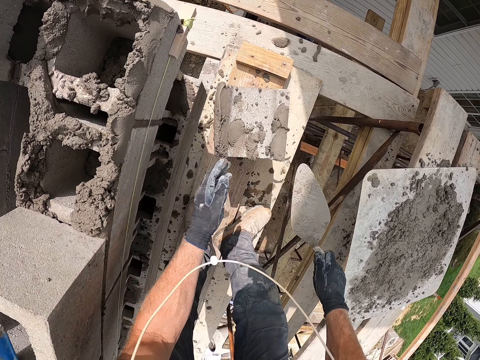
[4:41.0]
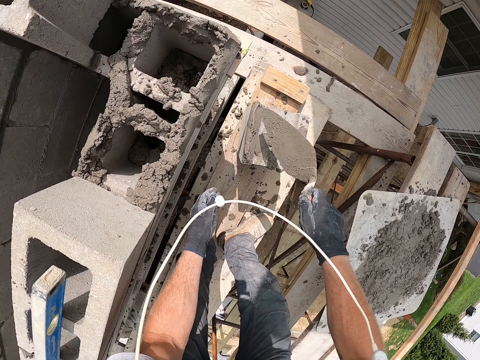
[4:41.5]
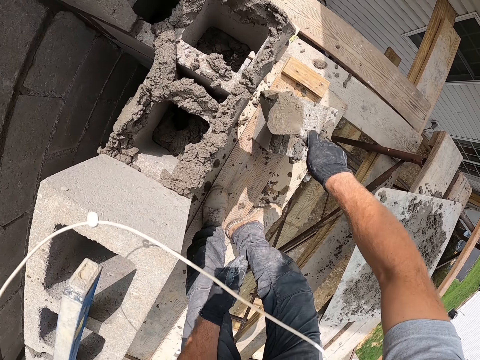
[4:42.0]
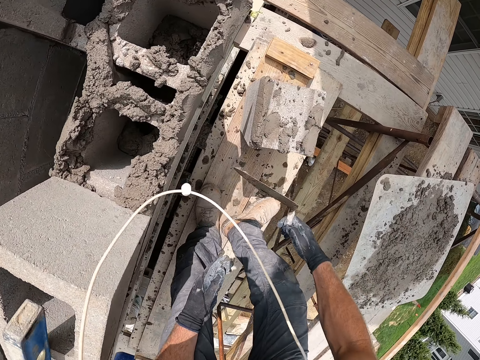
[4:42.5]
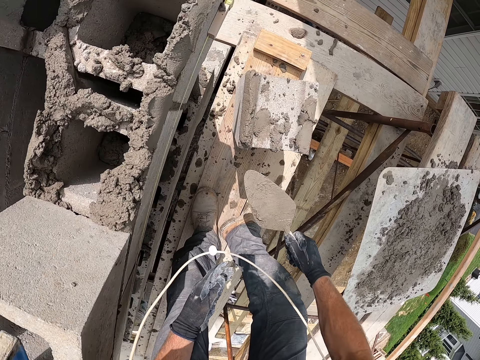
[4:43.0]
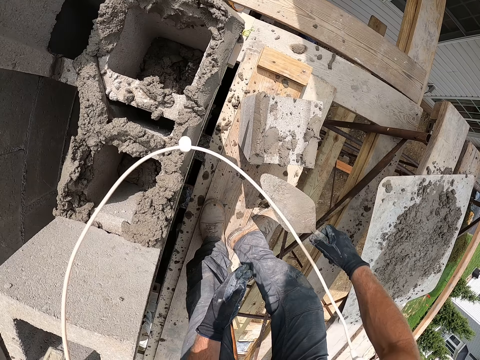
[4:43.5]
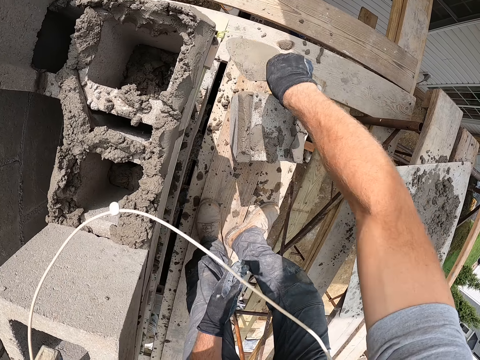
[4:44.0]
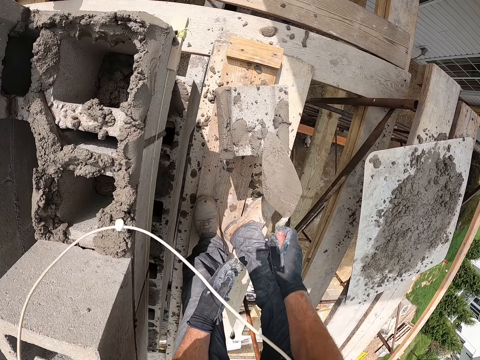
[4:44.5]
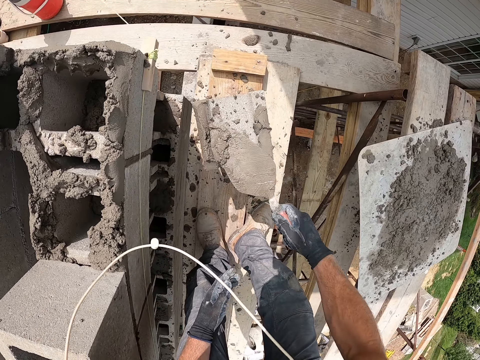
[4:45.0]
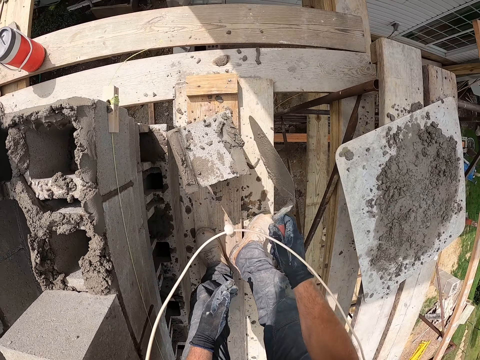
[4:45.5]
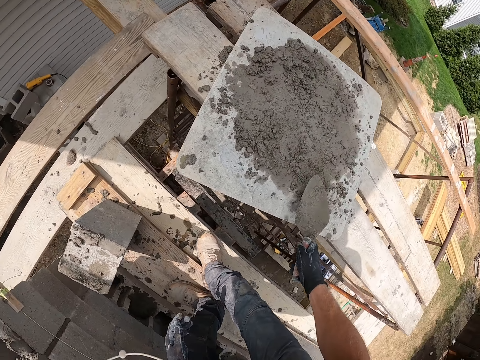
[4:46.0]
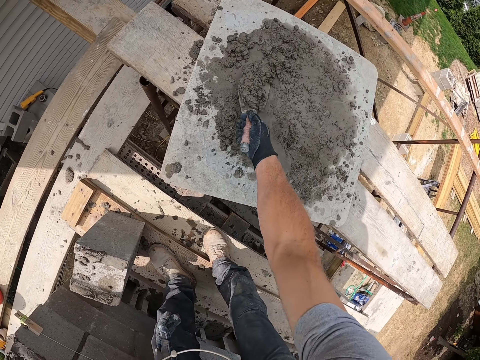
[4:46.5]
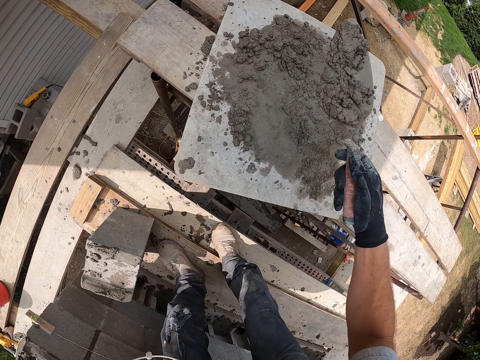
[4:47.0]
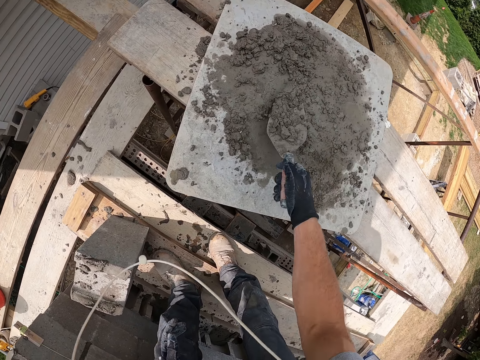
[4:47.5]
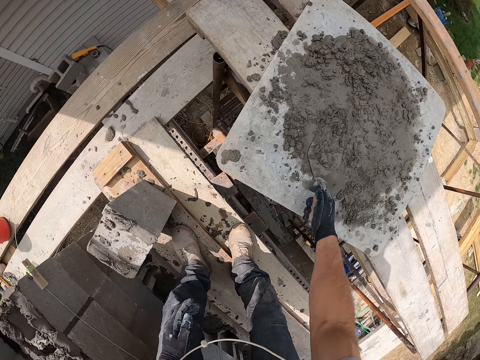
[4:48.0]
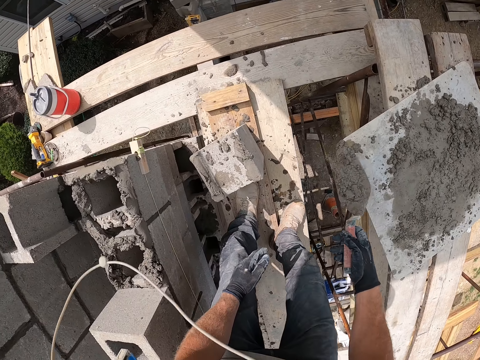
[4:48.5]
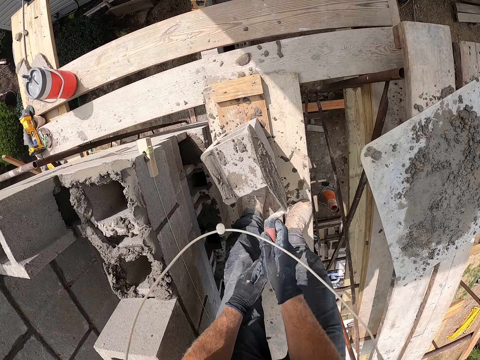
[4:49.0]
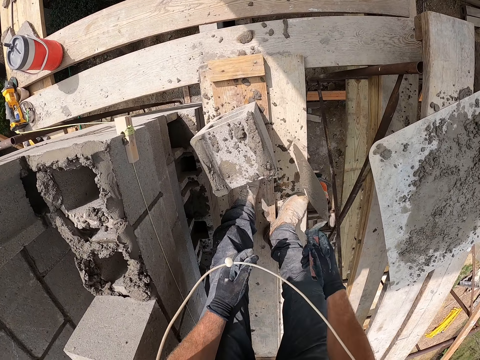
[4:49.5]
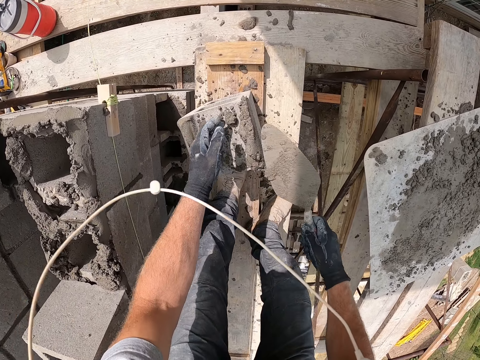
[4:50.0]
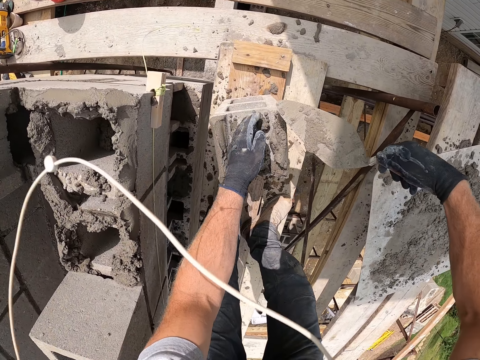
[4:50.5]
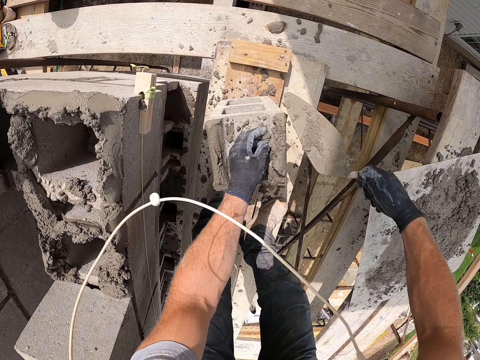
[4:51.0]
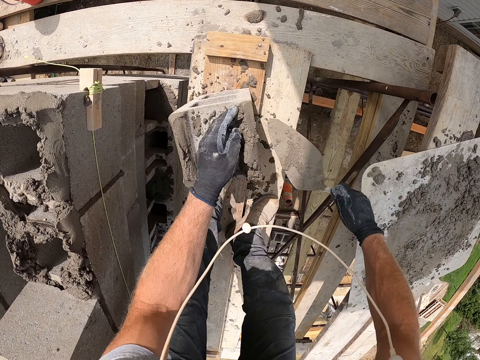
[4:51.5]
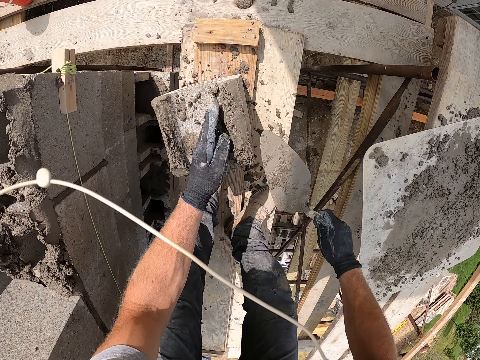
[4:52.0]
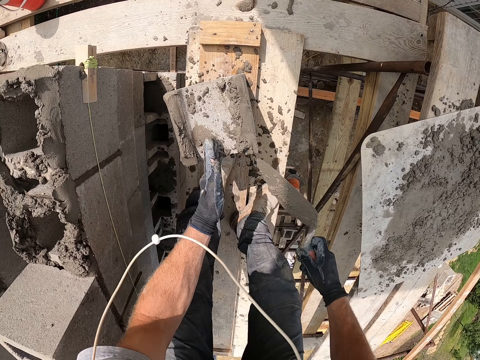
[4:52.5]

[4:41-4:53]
The camera wearer places the cement on the cement brick block. They align the cement with the spatula, collect the cement on the brick block, and scoop the concrete on the concrete block. They pack the cement with the trowel and put the cement on the concrete block with the trowel.

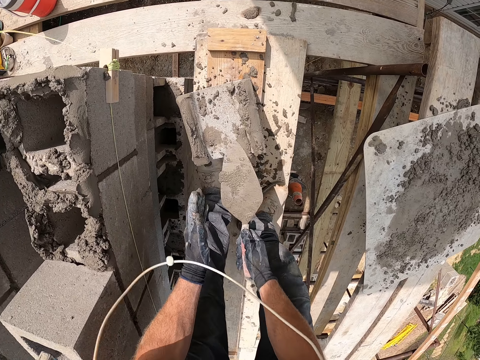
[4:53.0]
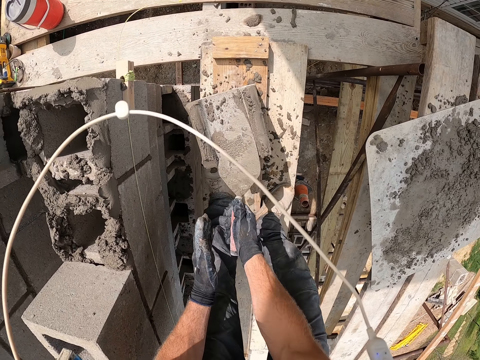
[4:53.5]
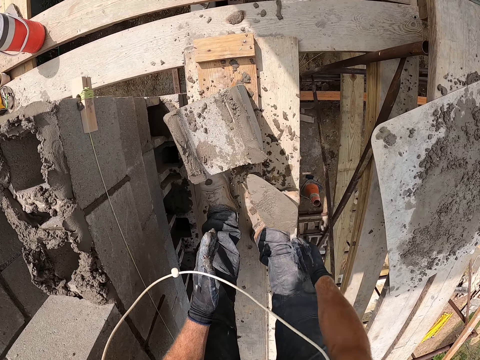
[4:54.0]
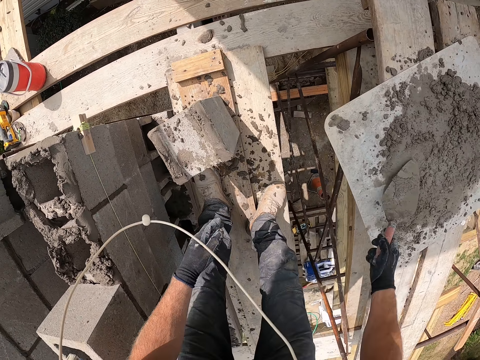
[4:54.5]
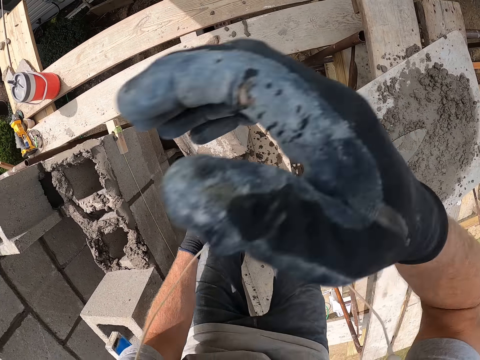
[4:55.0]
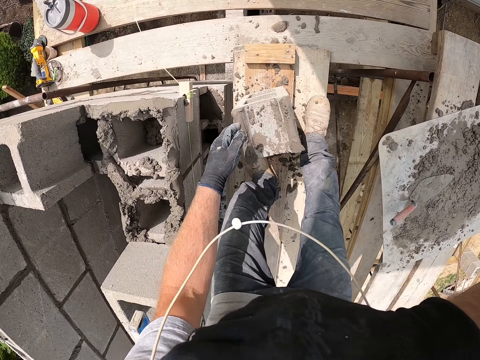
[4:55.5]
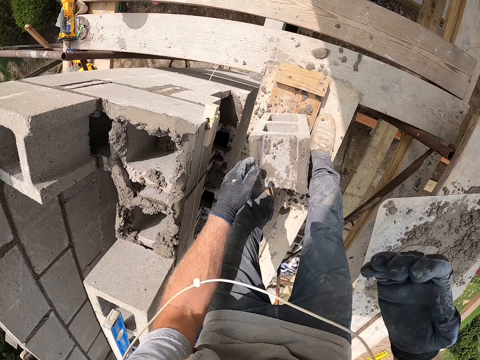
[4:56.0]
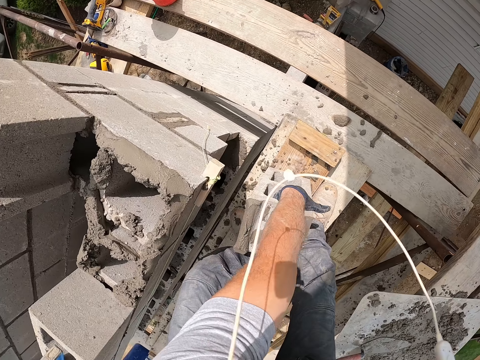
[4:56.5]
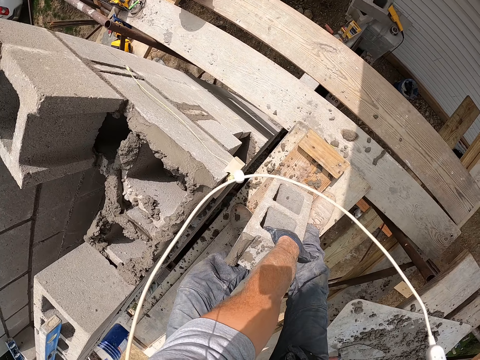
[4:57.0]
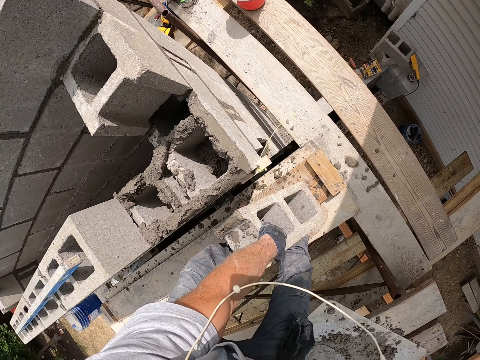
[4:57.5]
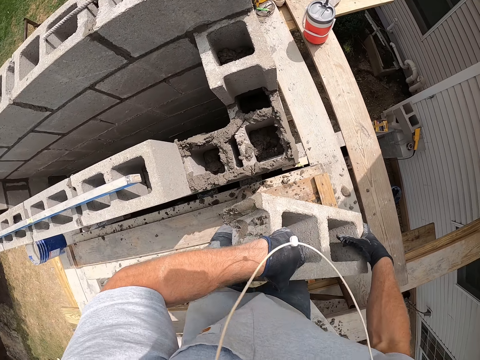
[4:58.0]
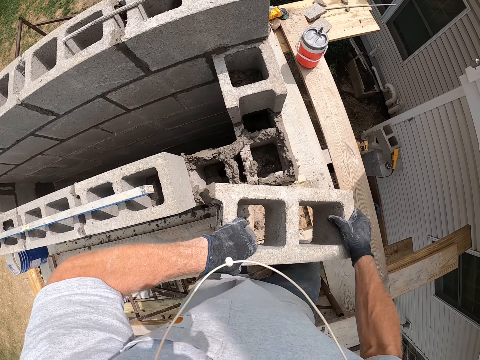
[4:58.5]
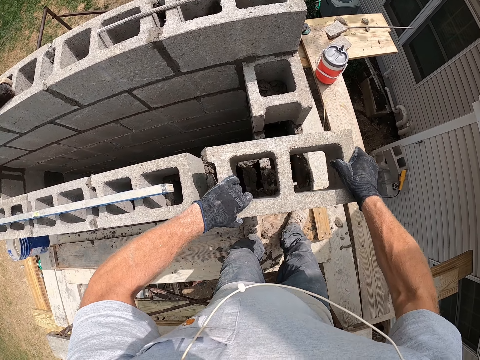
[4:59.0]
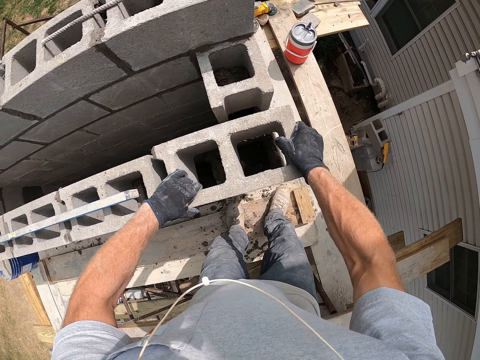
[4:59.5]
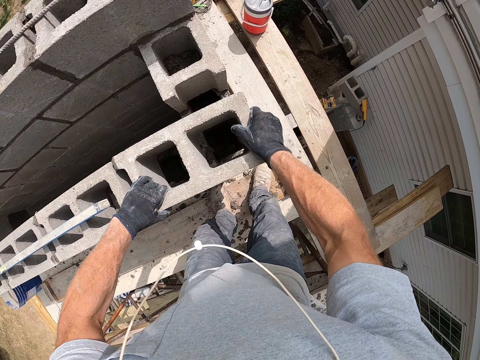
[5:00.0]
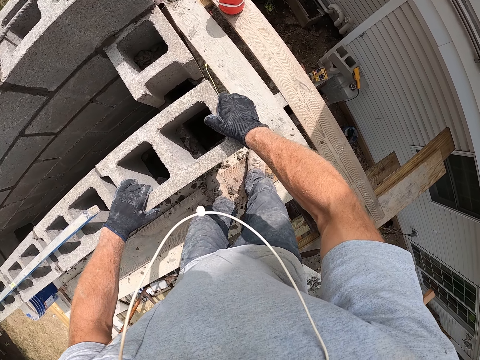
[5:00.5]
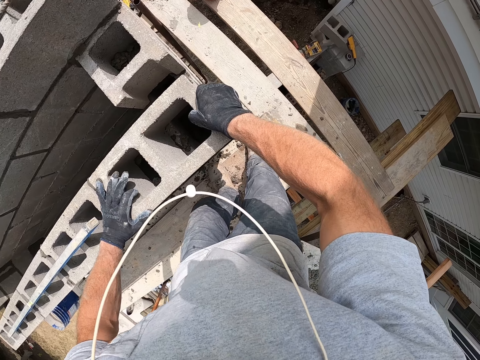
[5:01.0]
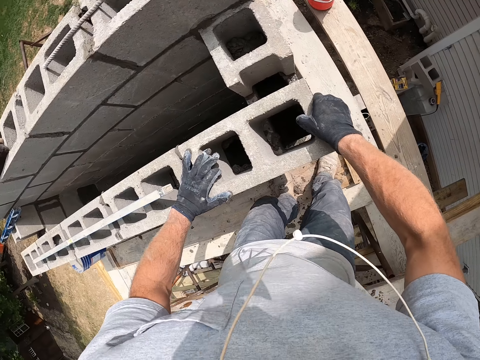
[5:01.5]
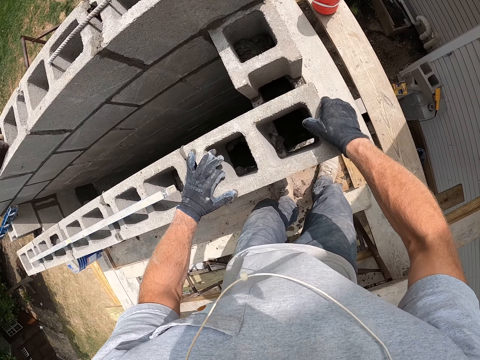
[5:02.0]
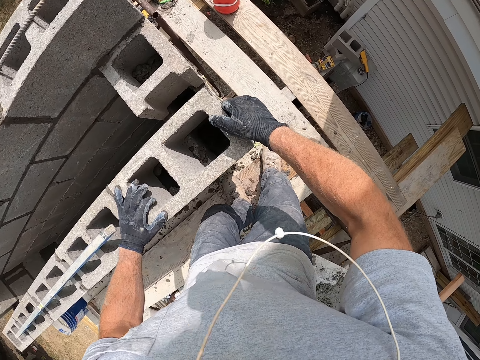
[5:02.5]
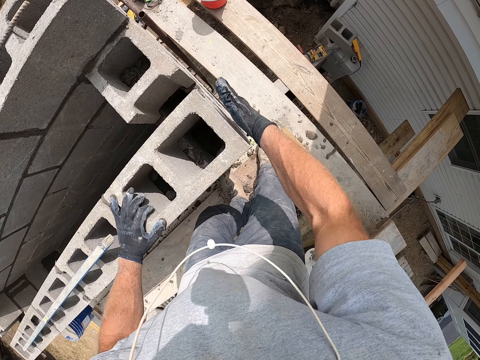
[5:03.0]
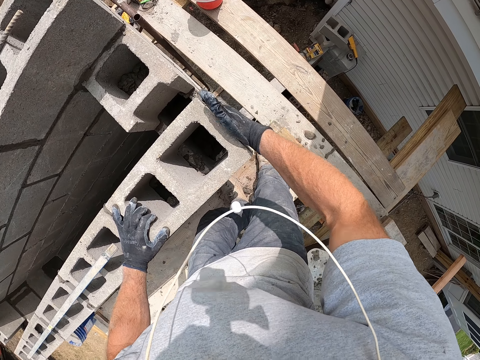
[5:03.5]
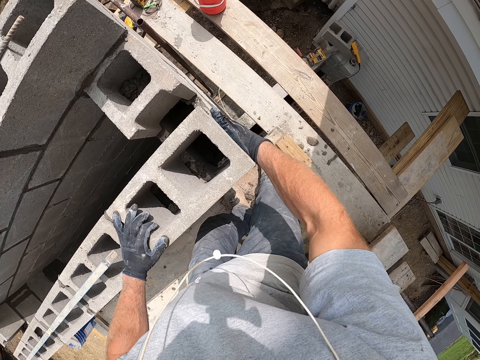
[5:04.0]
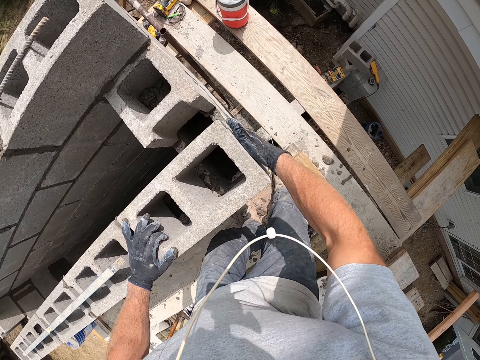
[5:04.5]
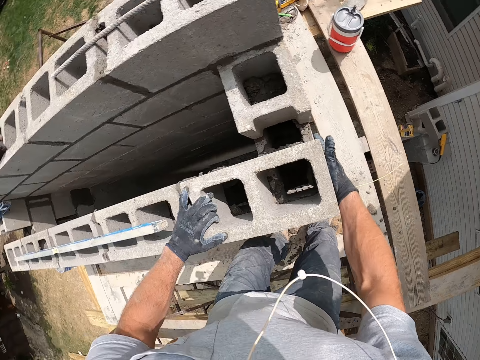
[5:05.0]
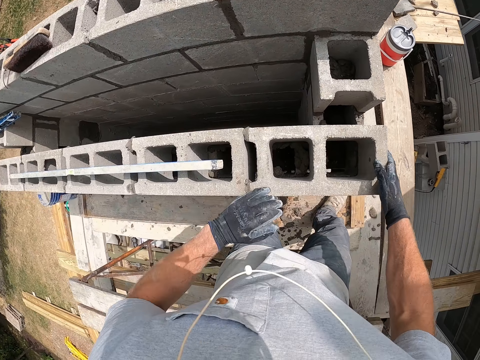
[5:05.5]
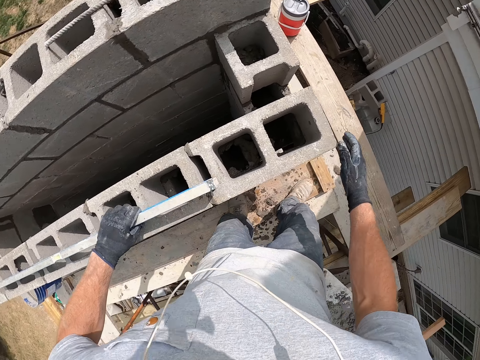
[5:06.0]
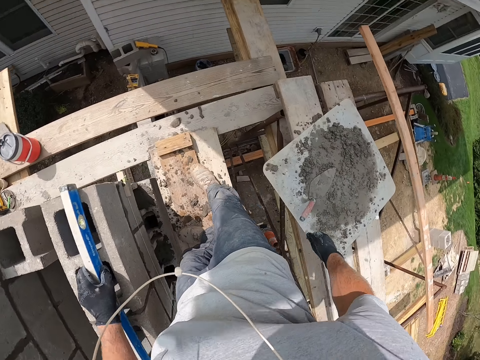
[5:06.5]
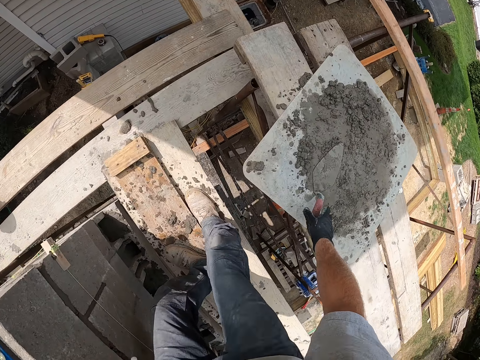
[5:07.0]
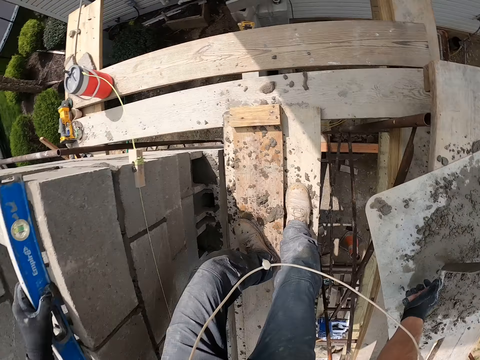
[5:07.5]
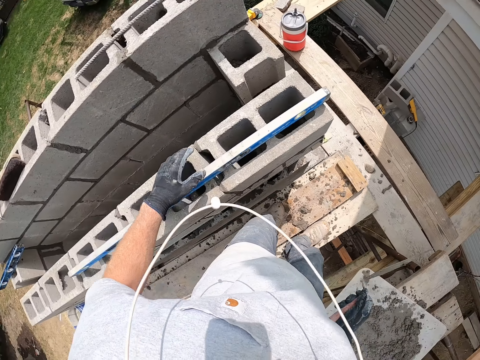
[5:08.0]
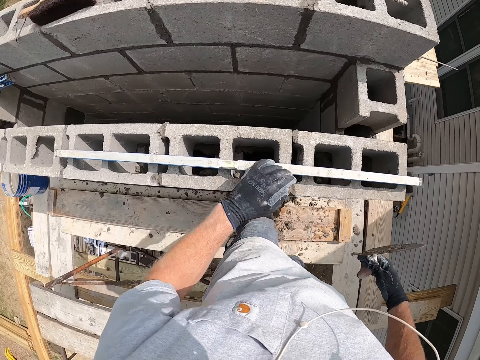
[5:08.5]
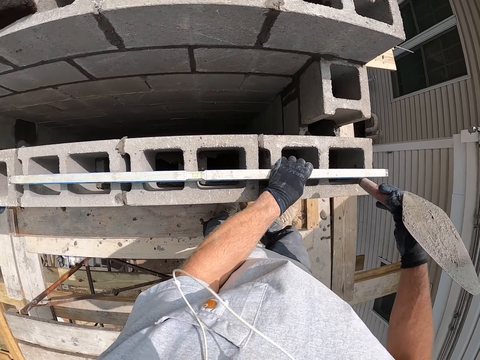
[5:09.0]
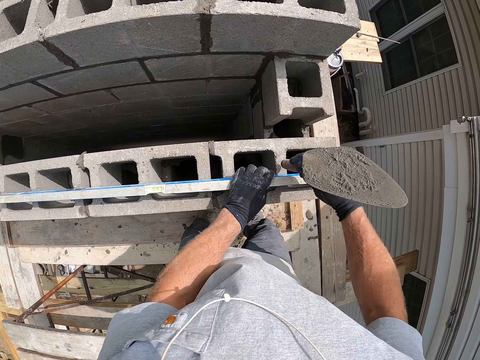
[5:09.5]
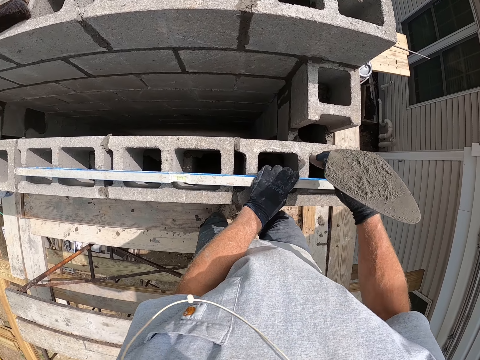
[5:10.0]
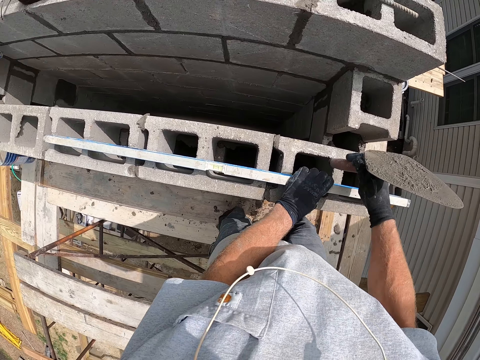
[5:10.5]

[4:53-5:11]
The camera wearer puts the trowel on the concrete block. He touches his face. He picks the concrete block on the scaffold with his left hand. He places the concrete block on the concrete wall. He moves the spirit level on the concrete wall, picks the spirit level on the wall, and picks the trowel on the concrete block with his right hand. He hits the concrete block with the trowel. He puts the concrete block on the wall.
